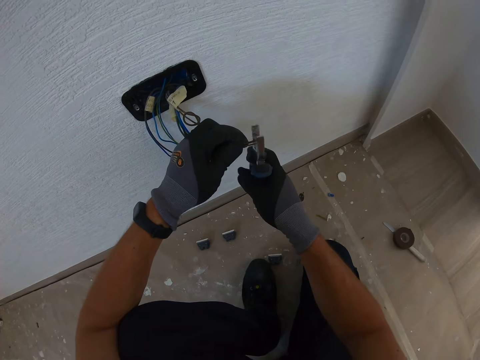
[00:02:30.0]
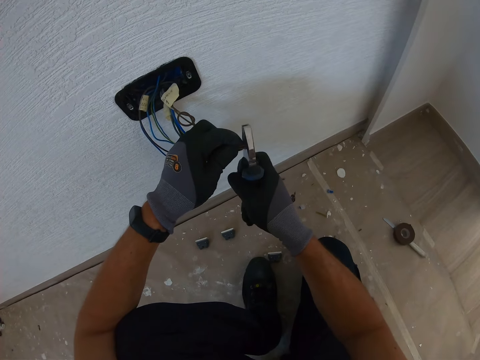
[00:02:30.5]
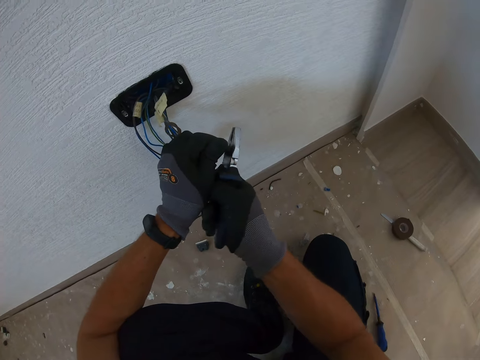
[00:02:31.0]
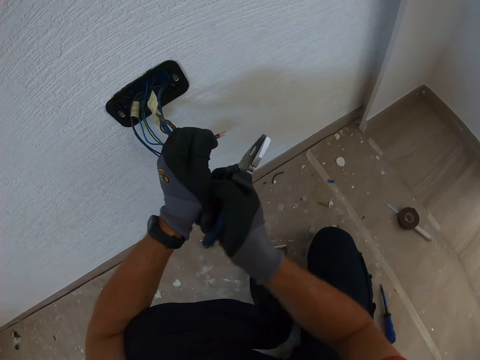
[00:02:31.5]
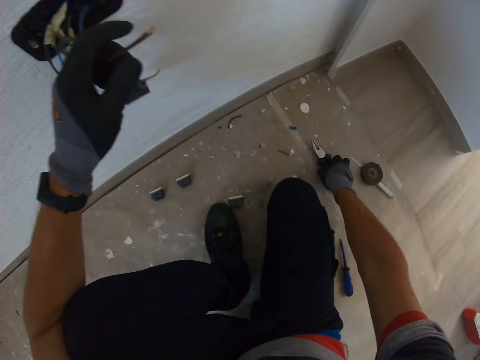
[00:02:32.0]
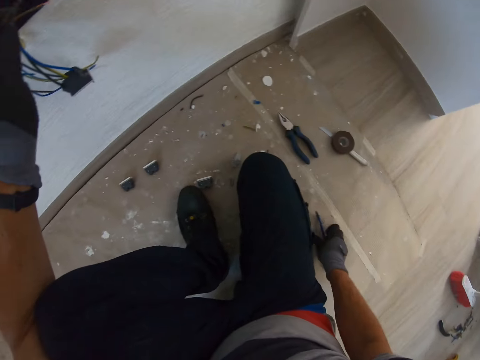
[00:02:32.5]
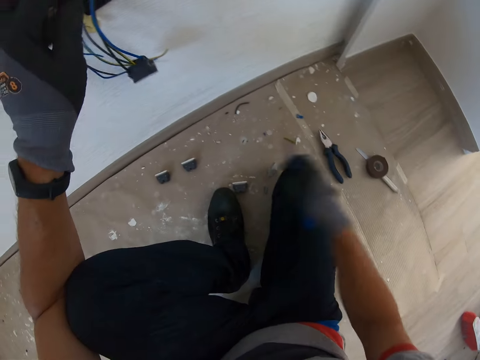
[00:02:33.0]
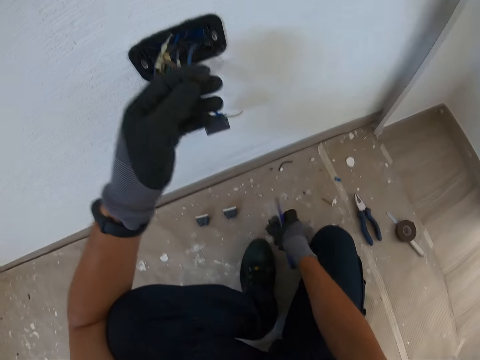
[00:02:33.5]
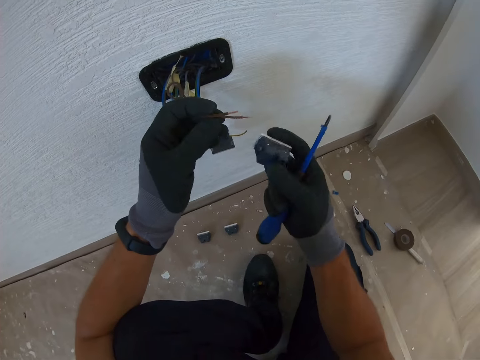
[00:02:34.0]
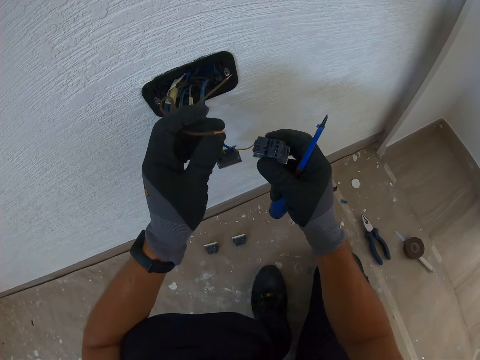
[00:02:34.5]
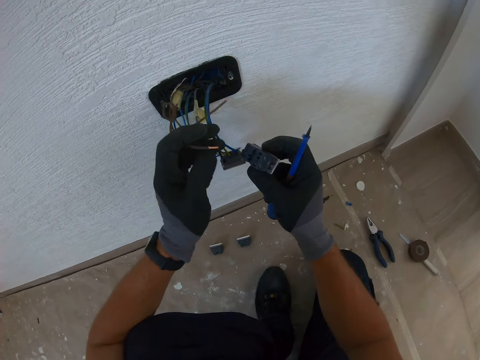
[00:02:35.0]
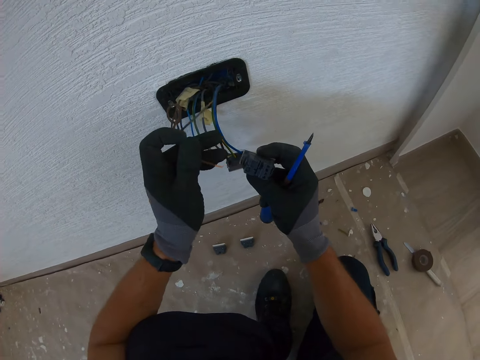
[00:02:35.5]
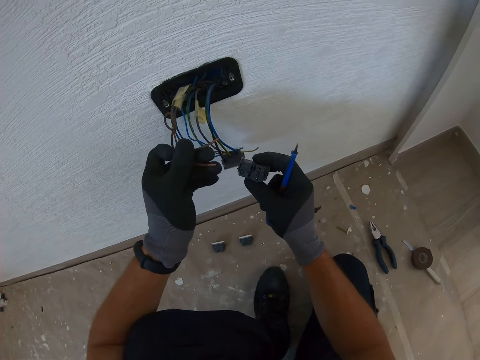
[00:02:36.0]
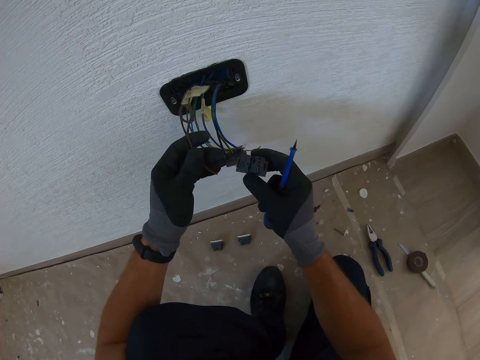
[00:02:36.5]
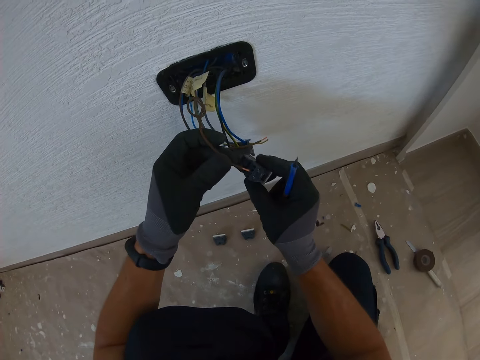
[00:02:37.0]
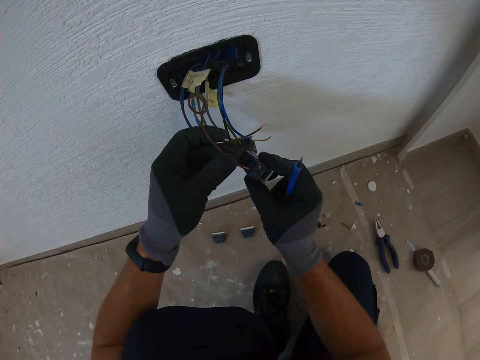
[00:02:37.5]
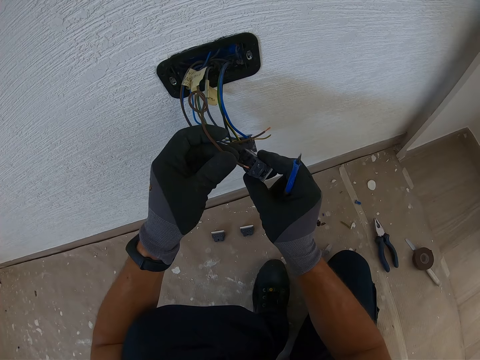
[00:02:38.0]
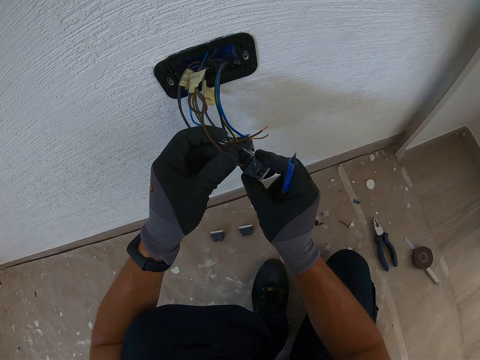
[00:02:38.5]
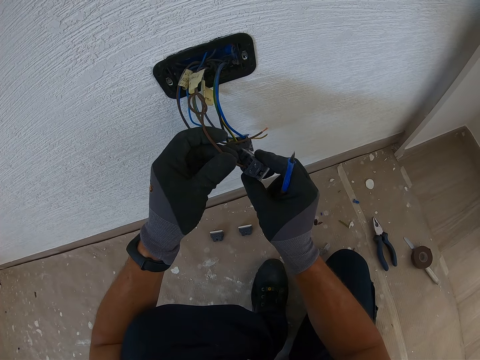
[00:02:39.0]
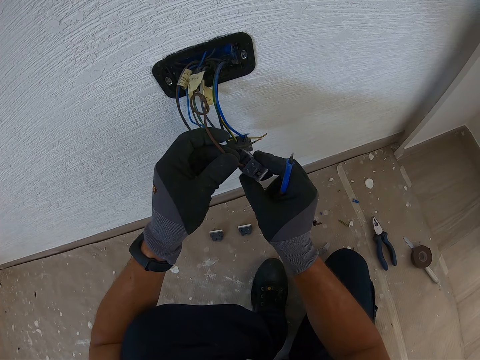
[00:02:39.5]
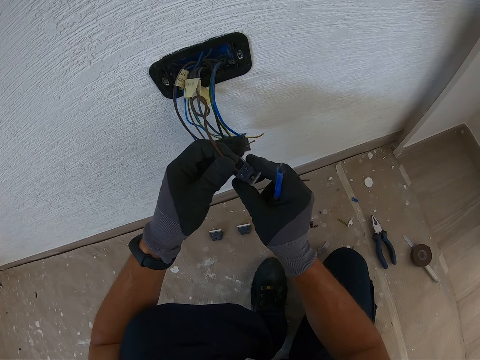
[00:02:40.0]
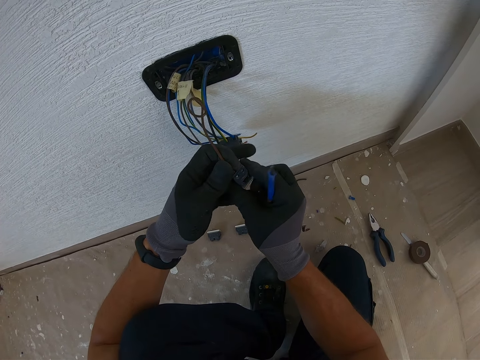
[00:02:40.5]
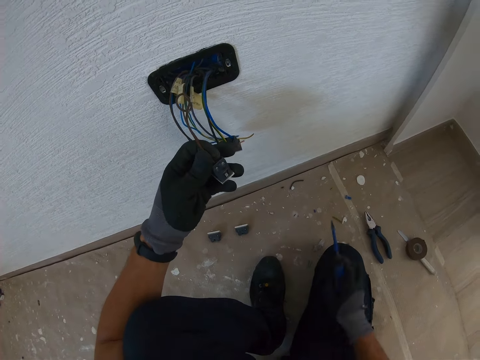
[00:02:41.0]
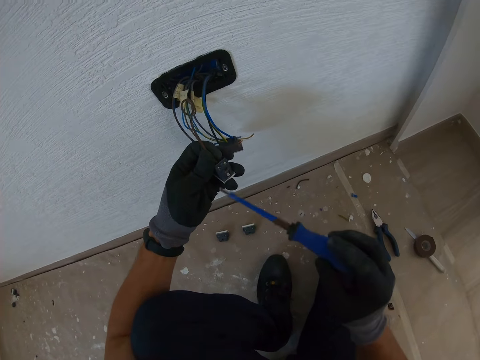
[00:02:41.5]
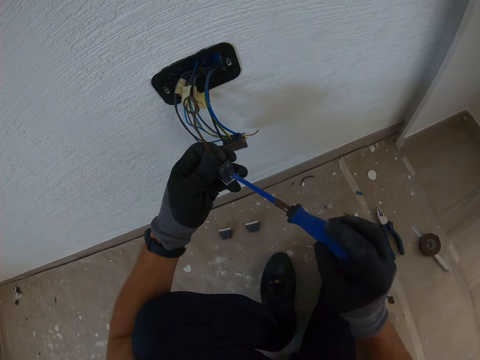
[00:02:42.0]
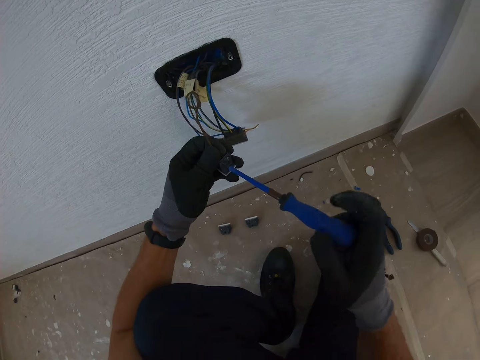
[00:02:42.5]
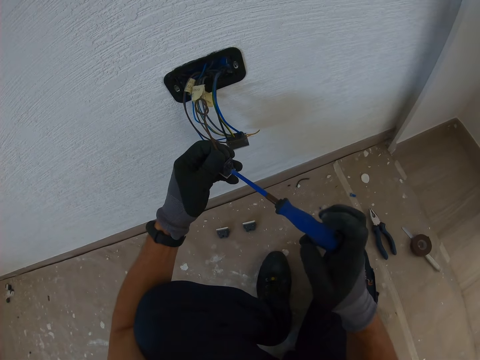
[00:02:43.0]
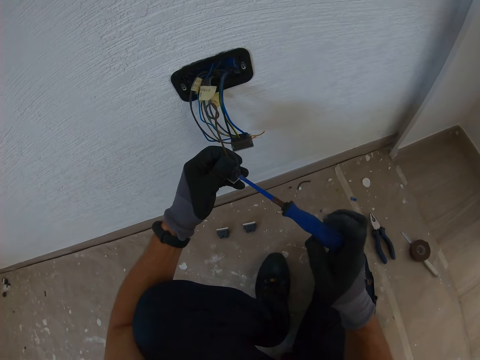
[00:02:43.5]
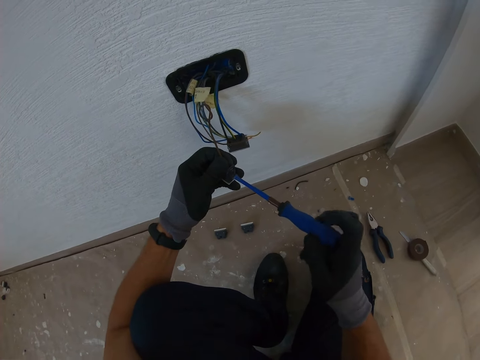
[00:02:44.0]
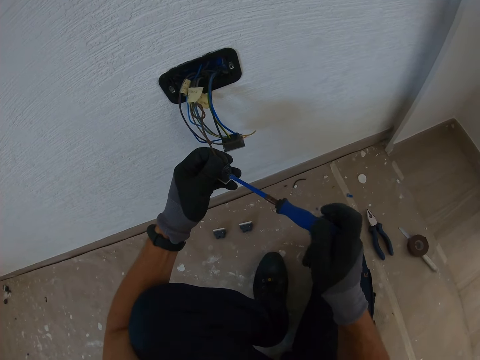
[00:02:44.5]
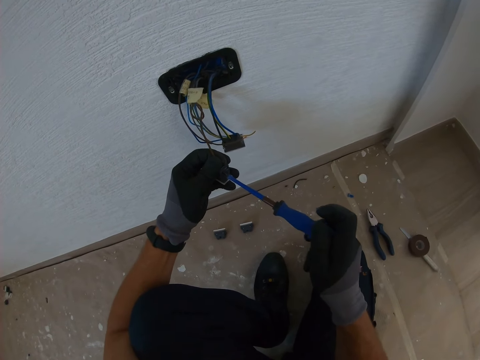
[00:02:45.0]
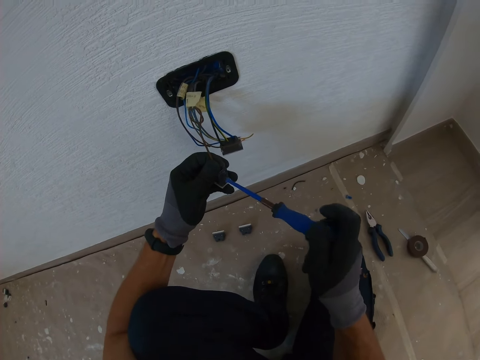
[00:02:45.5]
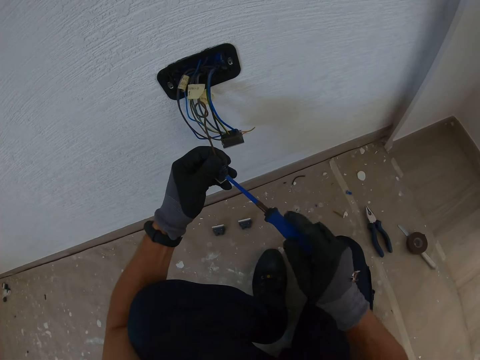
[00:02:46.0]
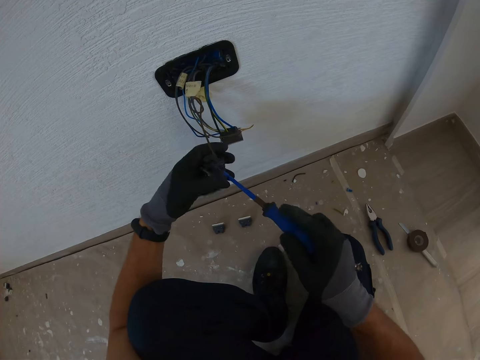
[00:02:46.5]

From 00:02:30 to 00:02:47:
The camera wearer cuts off the plastic cover on the wires' ends with pliers. They place the screwdriver on the floor. They place down the pliers. They pick up the pliers on the floor. They pick up the screwdriver. They pick up a fuse from the floor. They fix a wire on the fuse. They insert the wire in something. They fix the wire on the fuse with the screwdriver. They screw the screw in something with the screwdriver.

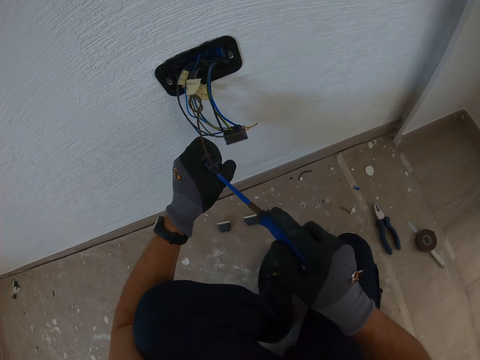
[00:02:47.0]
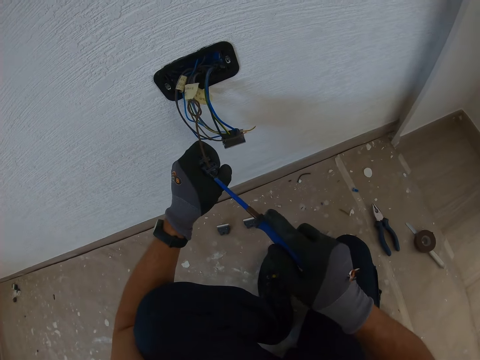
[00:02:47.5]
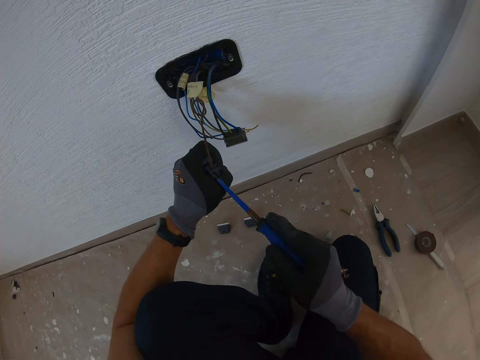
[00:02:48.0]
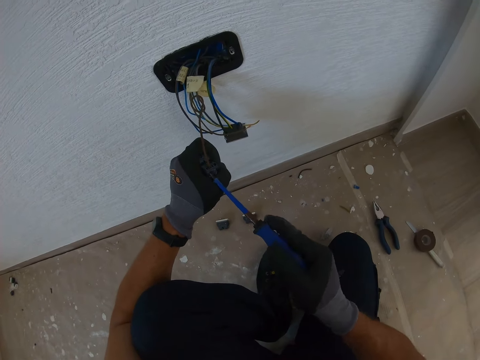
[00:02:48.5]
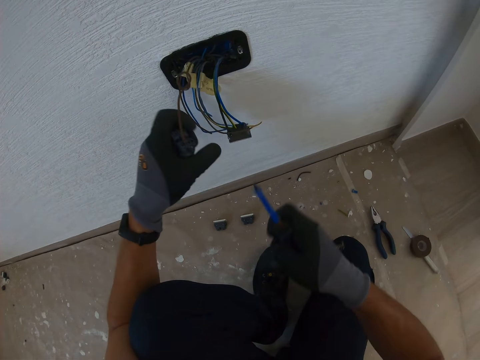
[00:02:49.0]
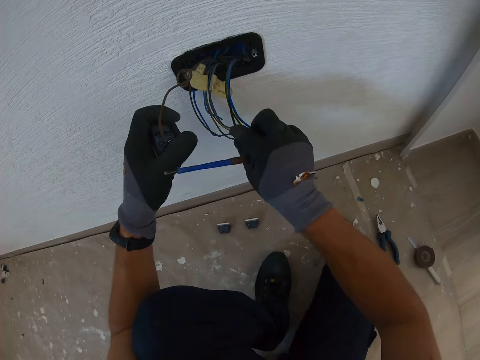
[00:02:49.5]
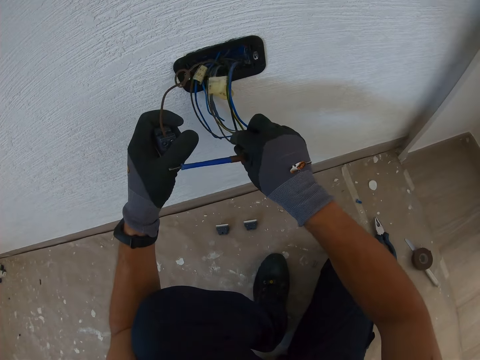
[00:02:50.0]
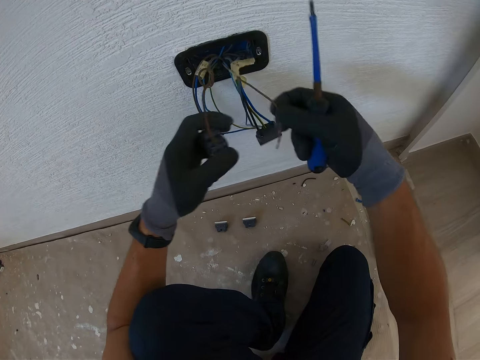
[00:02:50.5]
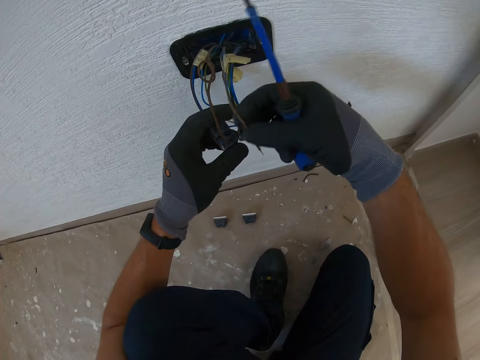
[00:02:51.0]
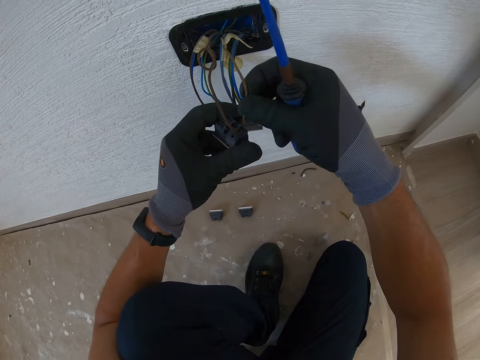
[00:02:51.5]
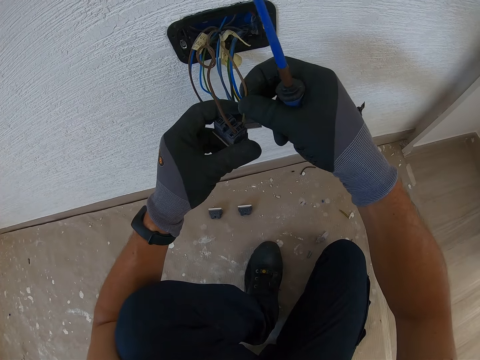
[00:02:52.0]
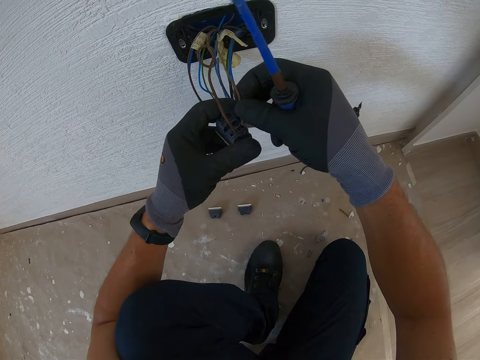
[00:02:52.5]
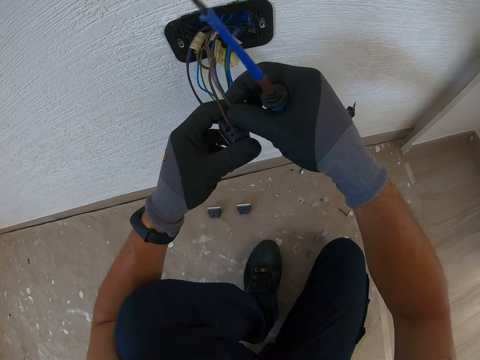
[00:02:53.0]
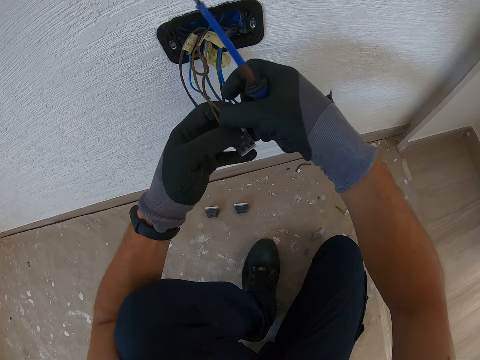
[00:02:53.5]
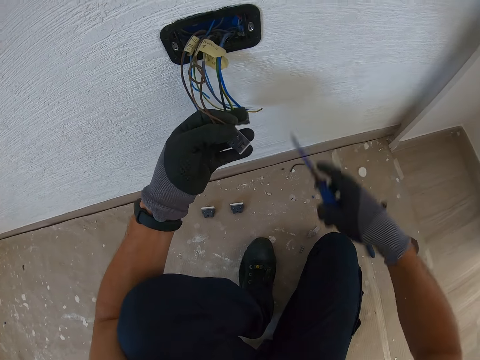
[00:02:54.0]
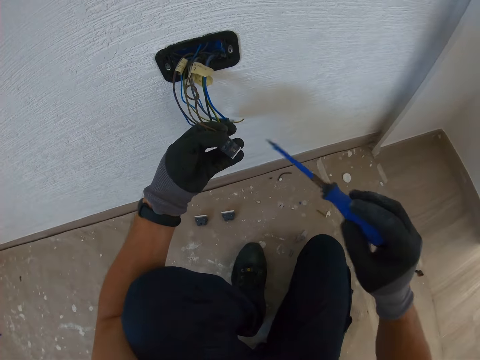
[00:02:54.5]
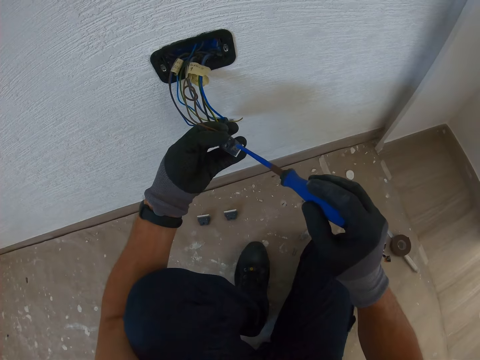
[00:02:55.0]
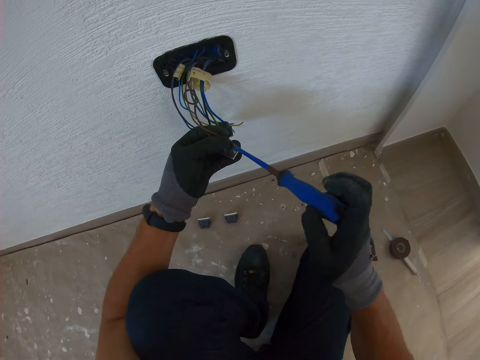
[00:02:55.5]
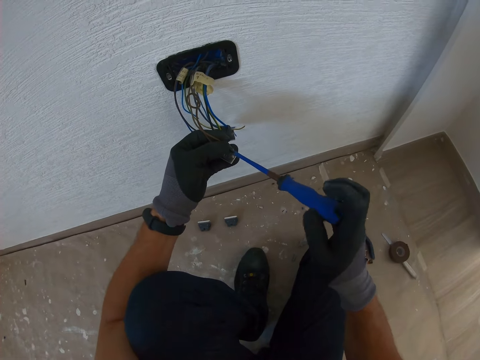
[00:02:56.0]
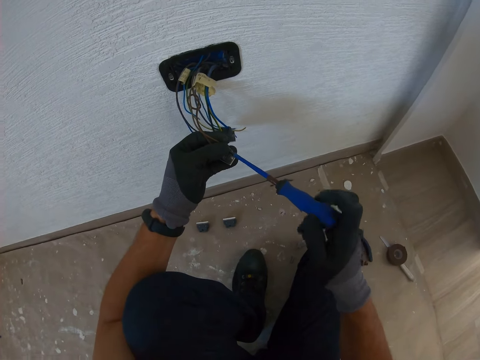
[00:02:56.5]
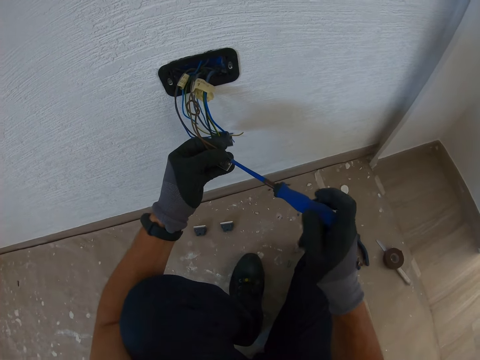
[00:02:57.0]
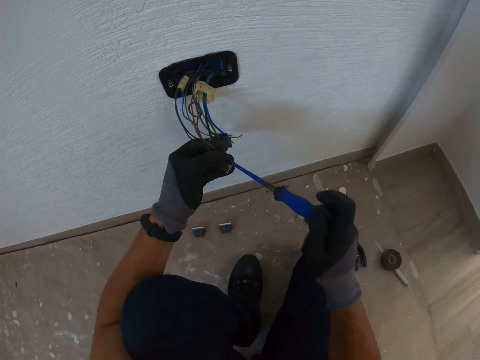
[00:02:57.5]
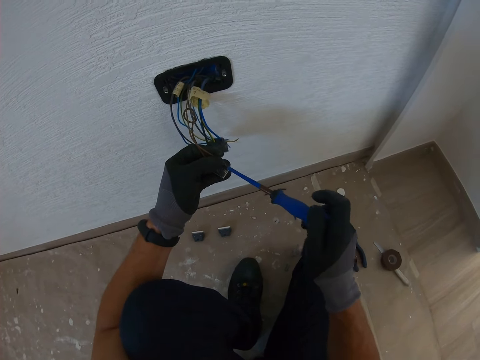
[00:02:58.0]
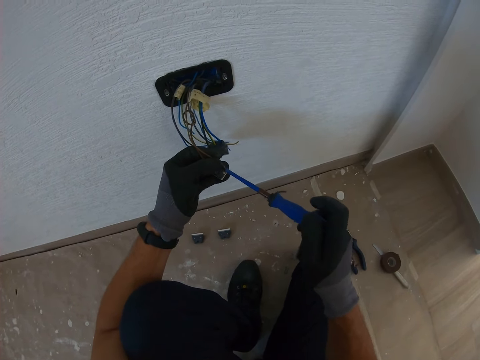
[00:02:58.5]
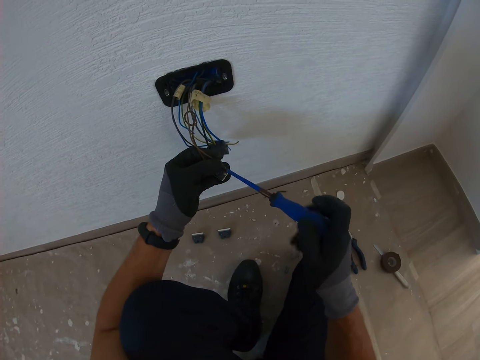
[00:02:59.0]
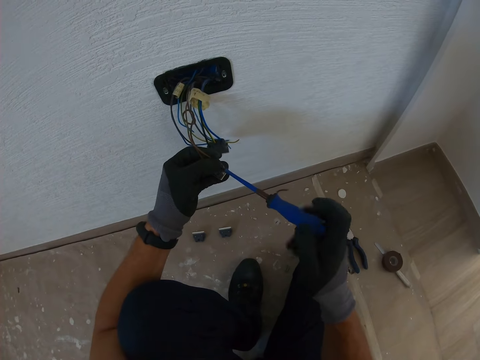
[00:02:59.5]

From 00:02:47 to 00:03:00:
The camera wearer picks up a wire. He fixes the wire on the fuse with his hand. He inserts the wire in something. He fixes the wire on the fuse with a screwdriver. He screws the screw in something with the screwdriver.
